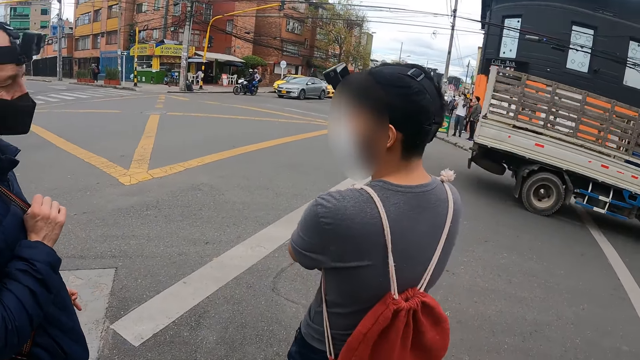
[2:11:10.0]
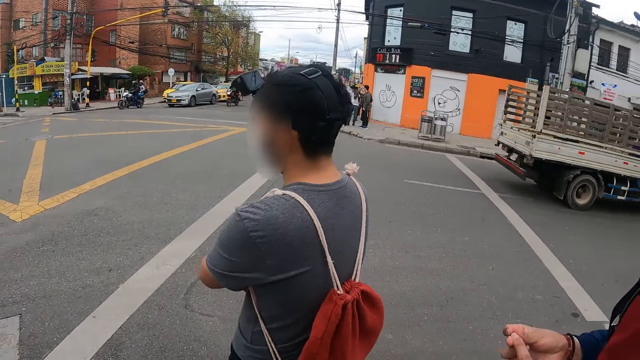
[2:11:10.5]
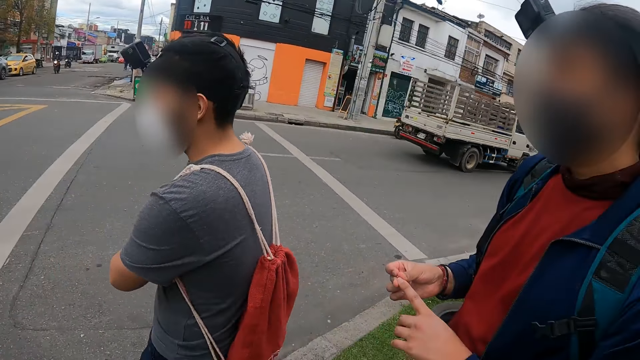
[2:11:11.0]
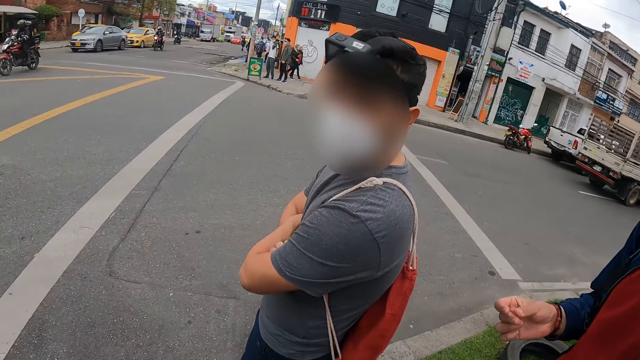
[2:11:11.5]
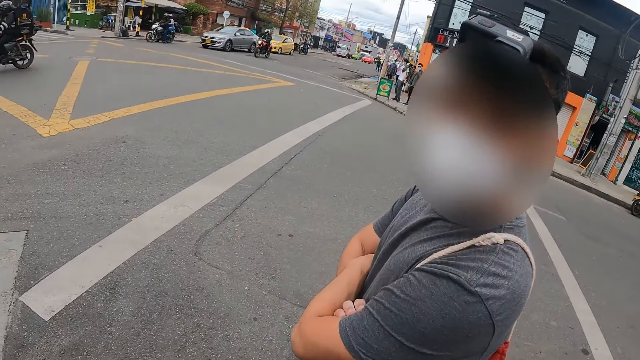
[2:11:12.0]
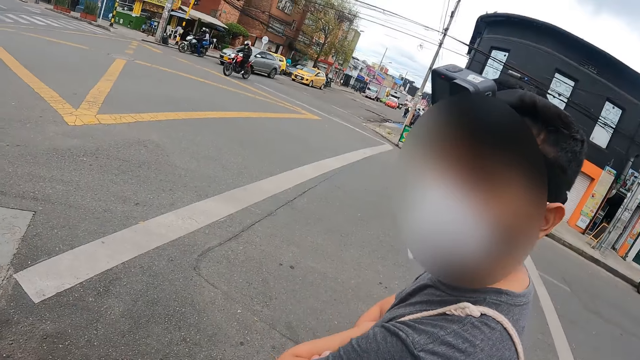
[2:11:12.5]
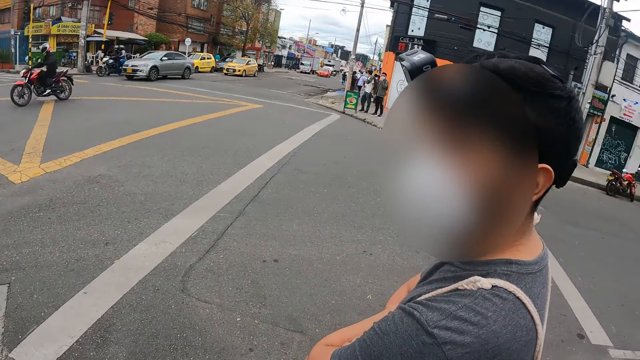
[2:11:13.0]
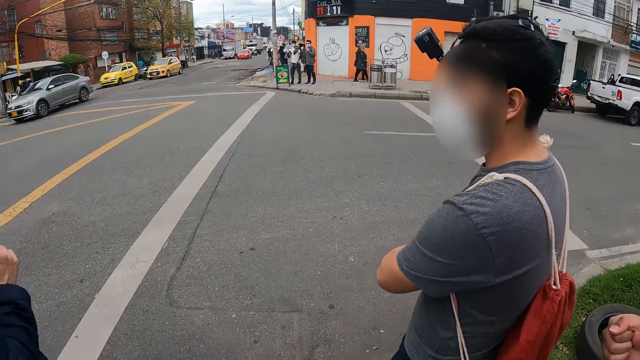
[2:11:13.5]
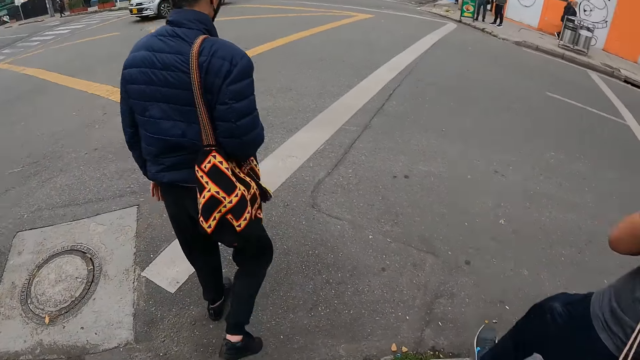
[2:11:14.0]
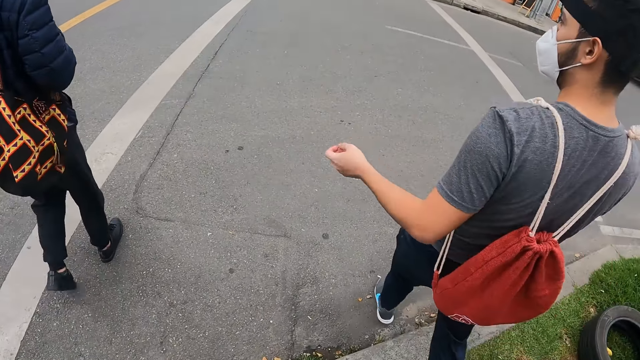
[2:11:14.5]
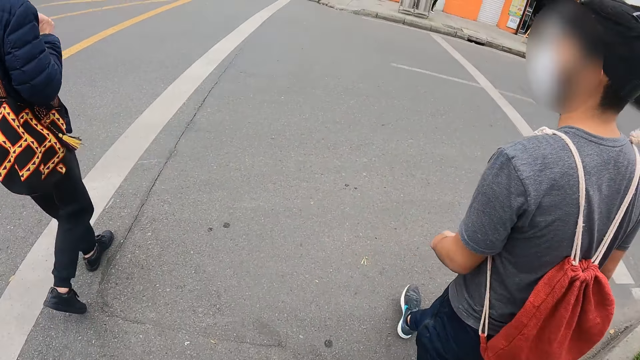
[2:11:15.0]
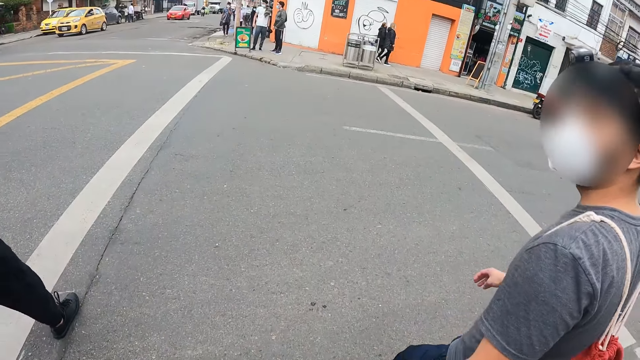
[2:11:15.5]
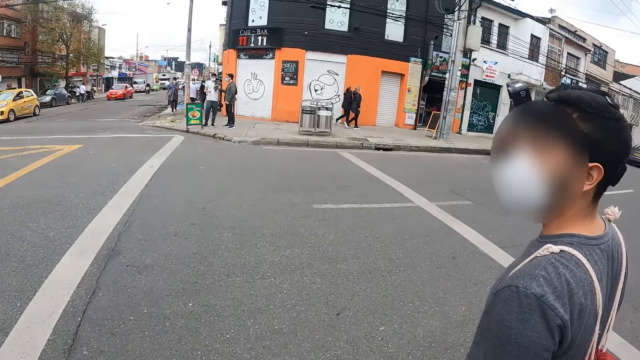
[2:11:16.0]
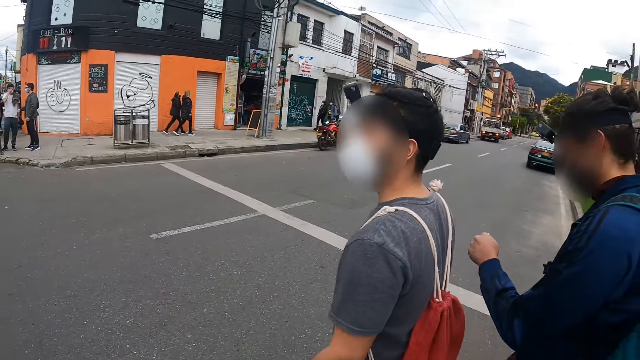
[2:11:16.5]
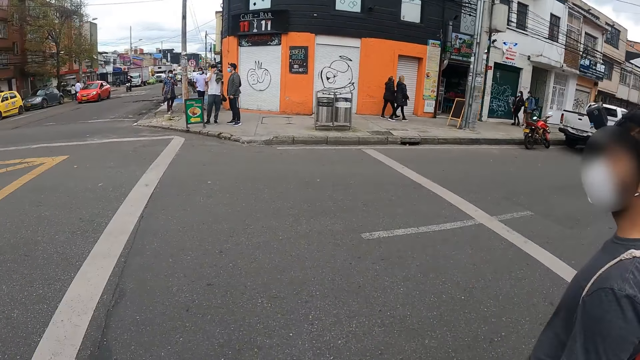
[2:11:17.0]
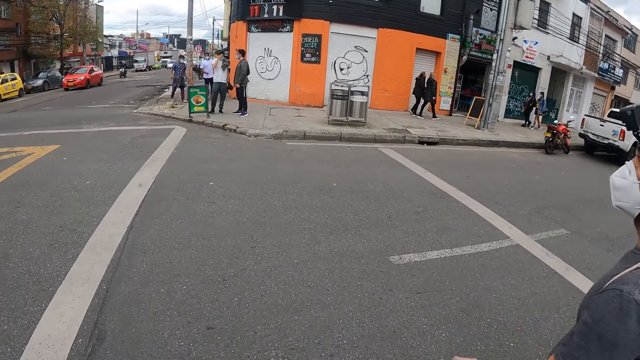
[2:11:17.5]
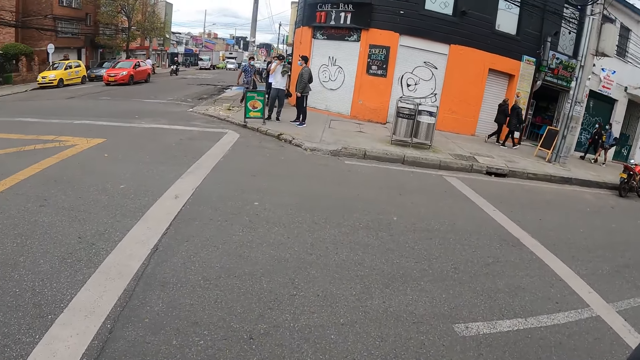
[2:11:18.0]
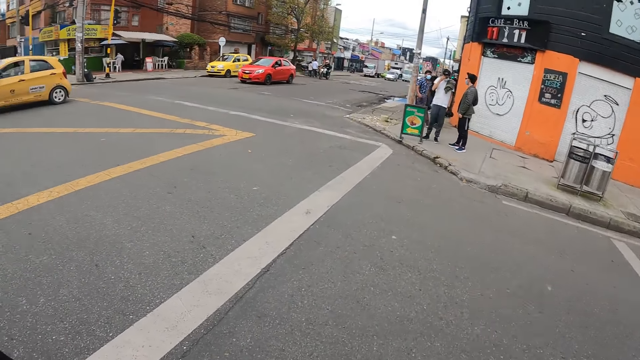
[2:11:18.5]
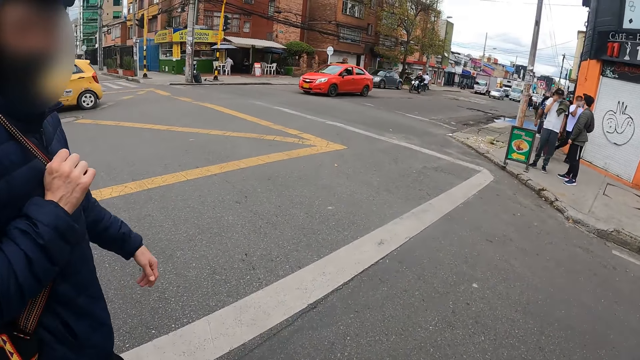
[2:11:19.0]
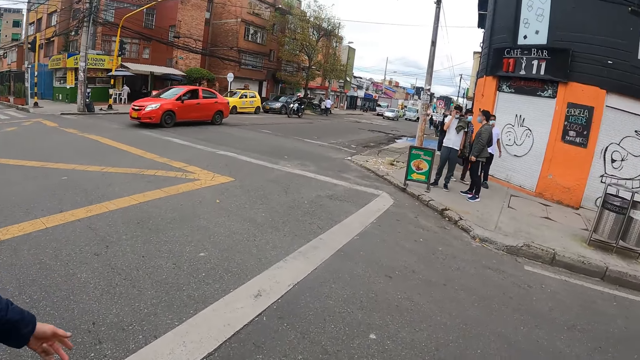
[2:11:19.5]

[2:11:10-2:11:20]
The camera wearer looks around. A man looks around. Another man looks around. A third man looks around. The first man looks around. A fourth man looks around. A fifth man looks around. A sixth man looks around. The camera wearer moves around.

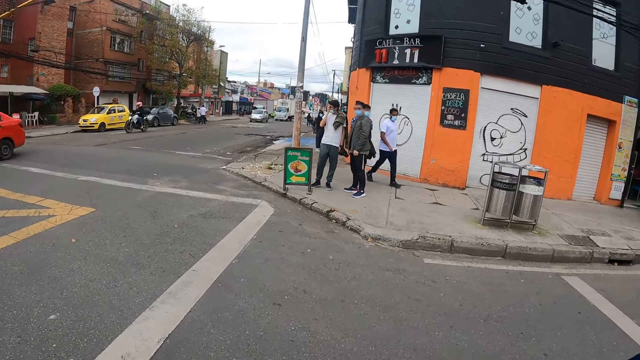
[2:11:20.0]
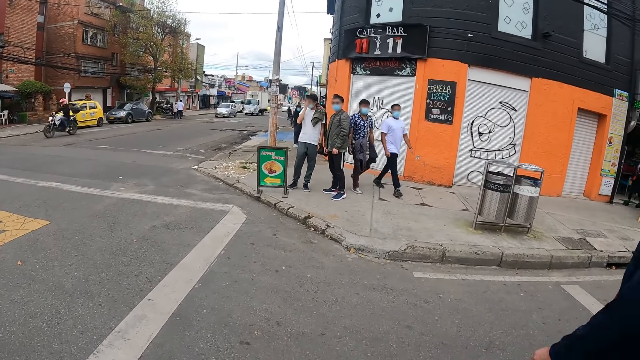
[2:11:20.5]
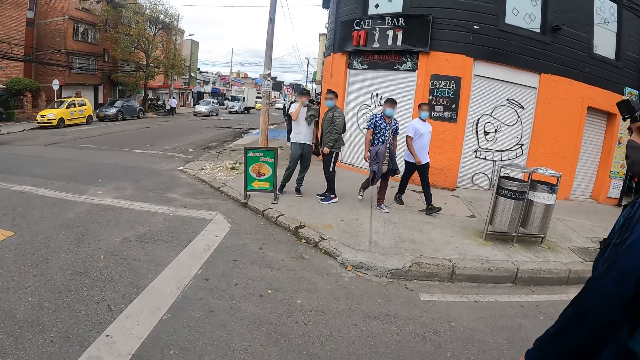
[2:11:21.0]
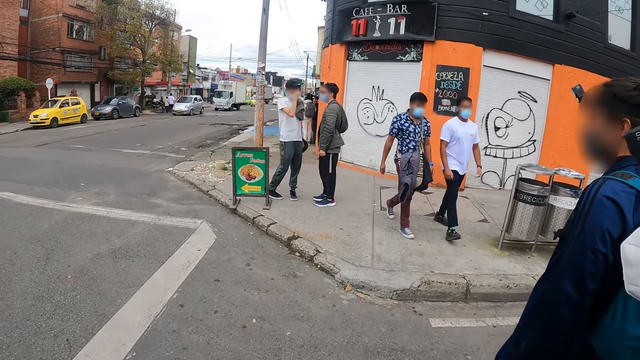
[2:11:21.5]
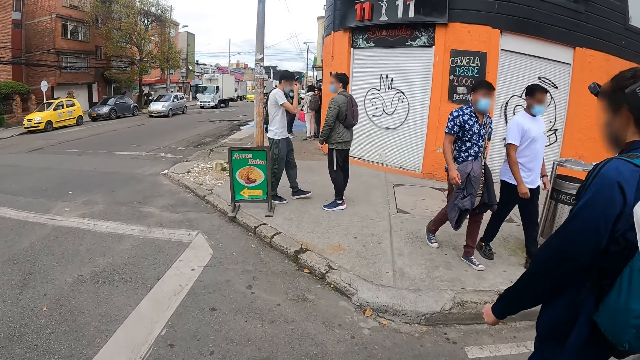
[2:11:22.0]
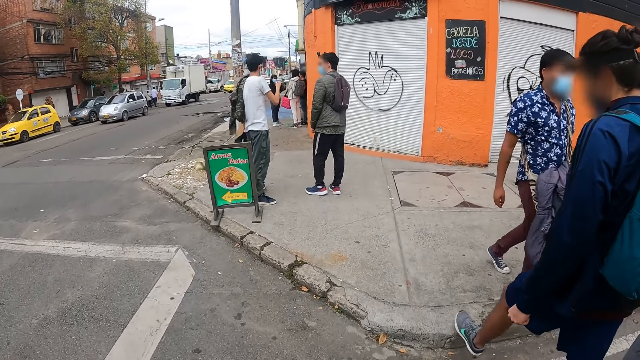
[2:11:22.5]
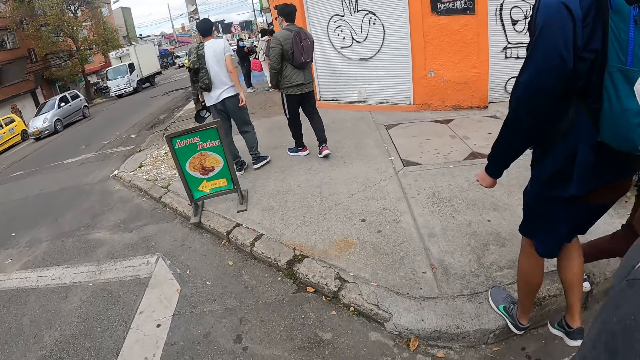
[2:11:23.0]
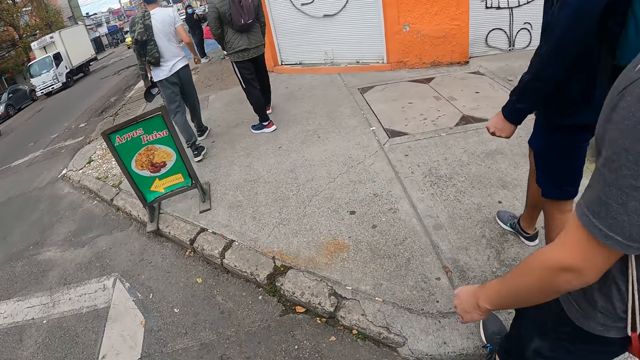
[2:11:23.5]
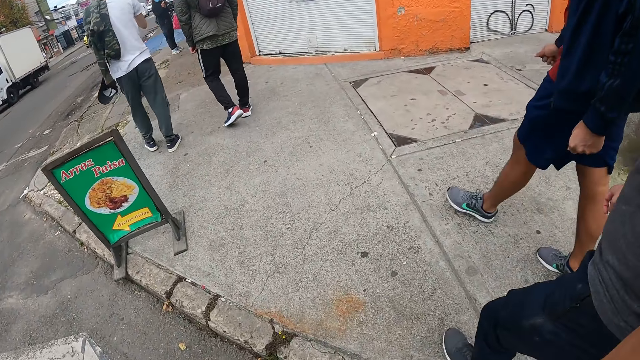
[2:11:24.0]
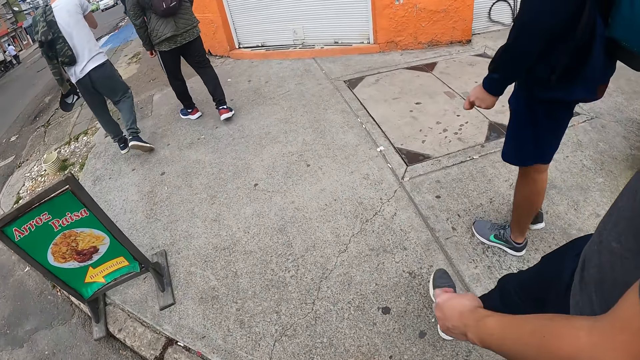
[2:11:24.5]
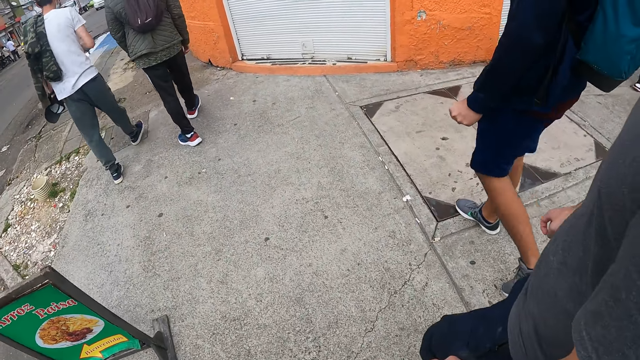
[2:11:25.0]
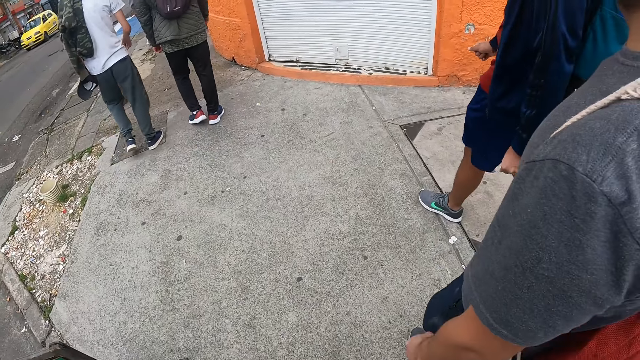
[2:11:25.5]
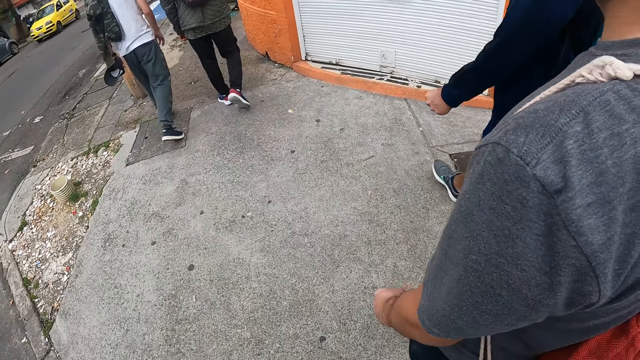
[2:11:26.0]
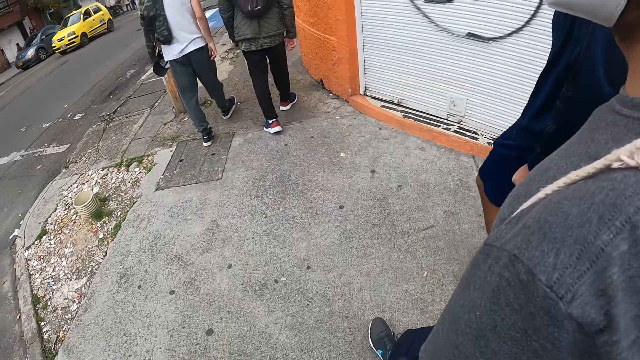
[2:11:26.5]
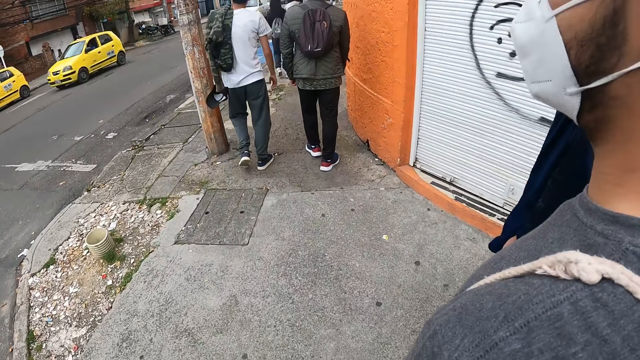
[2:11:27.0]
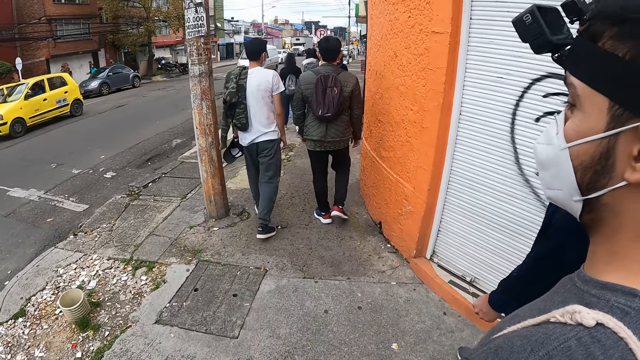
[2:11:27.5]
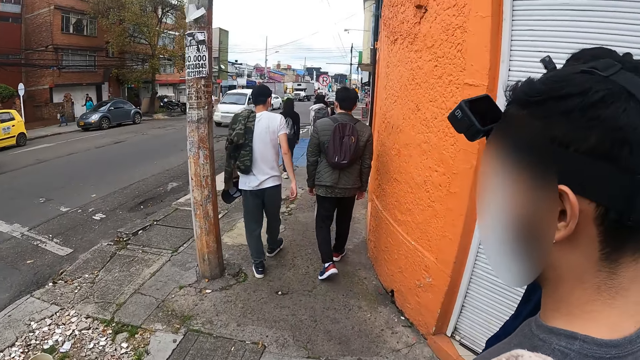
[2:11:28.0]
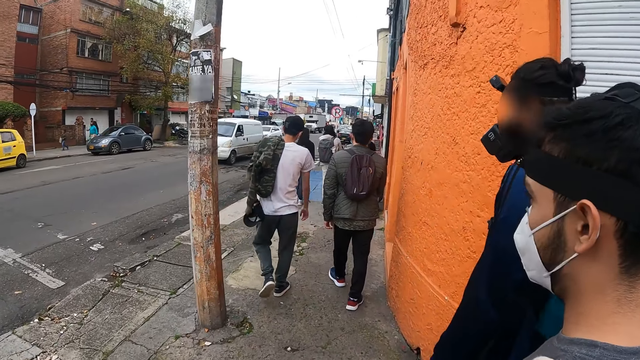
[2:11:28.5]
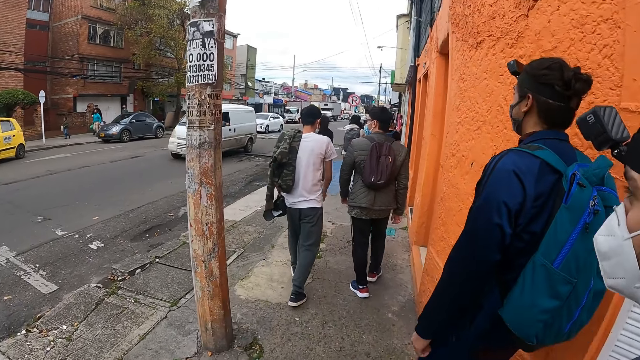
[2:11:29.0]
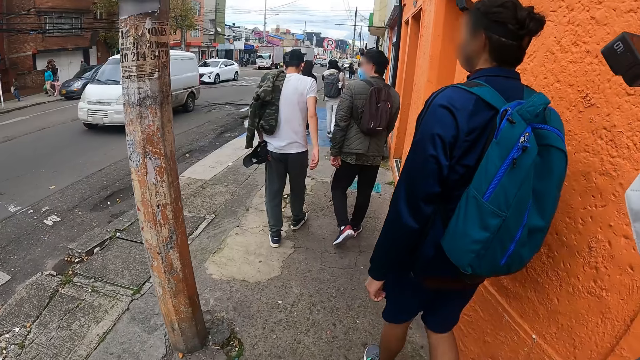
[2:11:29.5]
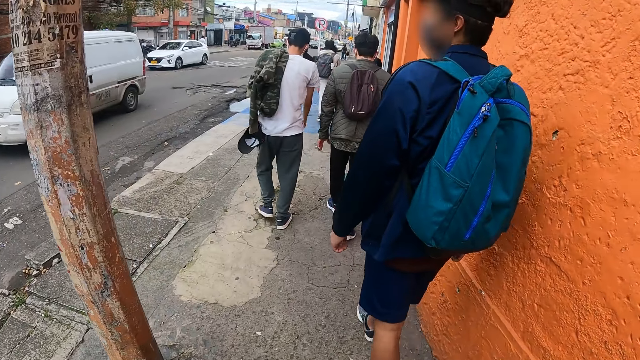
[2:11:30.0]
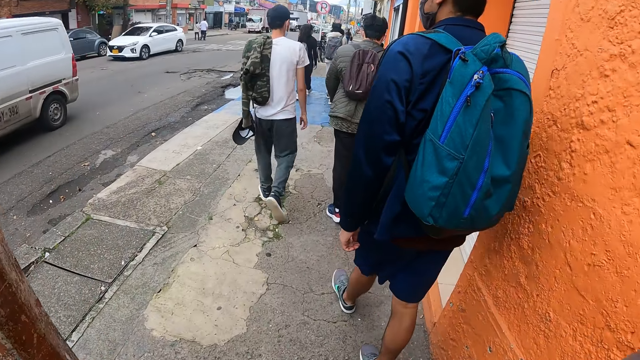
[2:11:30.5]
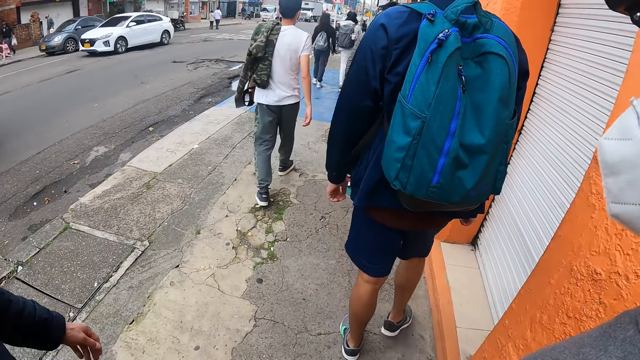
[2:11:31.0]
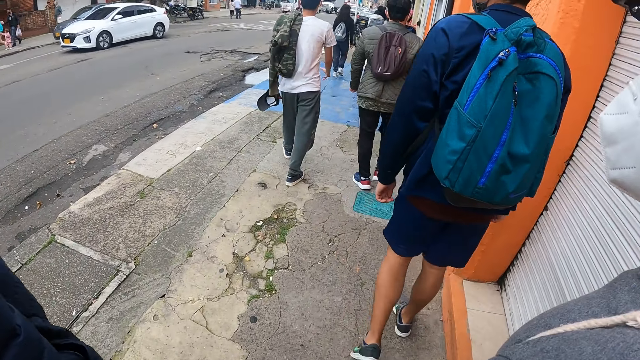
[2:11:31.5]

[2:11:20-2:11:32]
A man looks around. Another man looks around.
